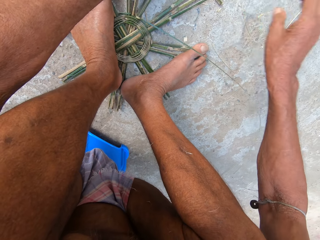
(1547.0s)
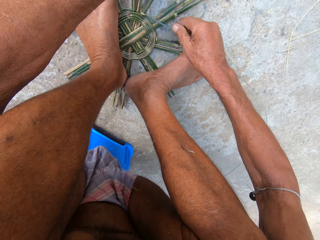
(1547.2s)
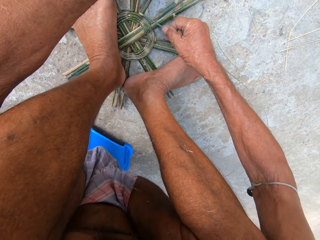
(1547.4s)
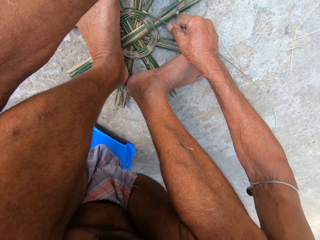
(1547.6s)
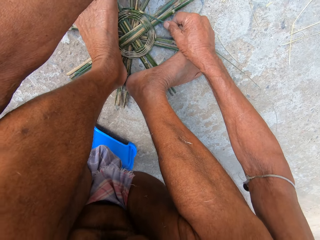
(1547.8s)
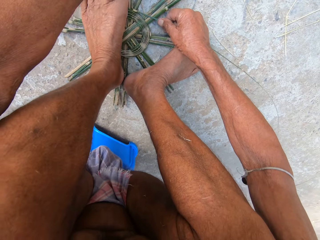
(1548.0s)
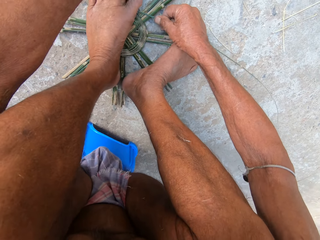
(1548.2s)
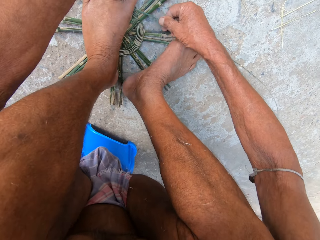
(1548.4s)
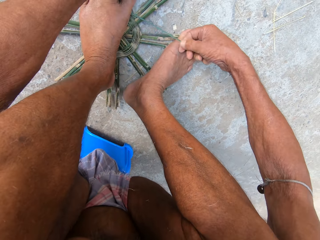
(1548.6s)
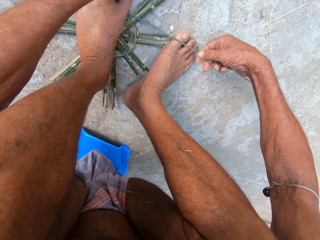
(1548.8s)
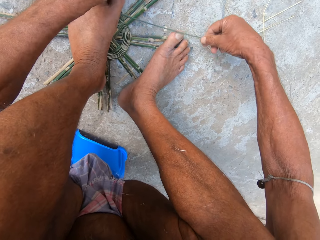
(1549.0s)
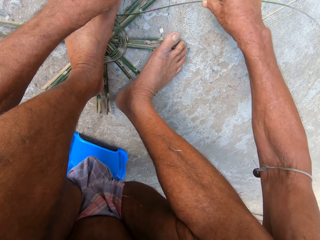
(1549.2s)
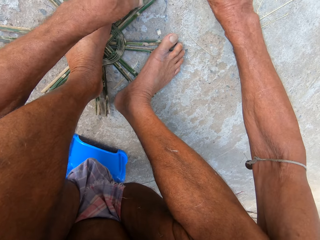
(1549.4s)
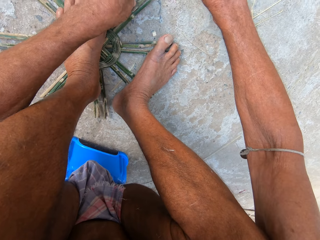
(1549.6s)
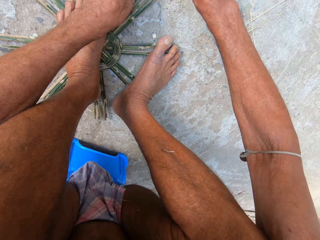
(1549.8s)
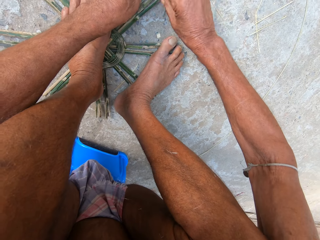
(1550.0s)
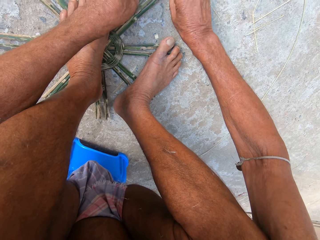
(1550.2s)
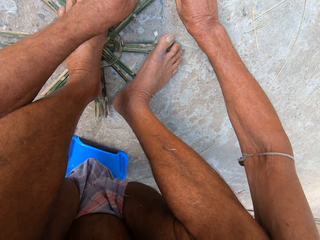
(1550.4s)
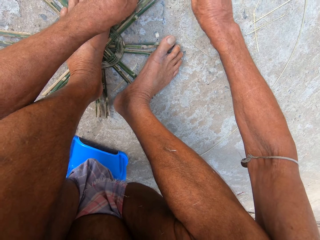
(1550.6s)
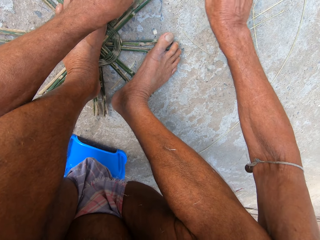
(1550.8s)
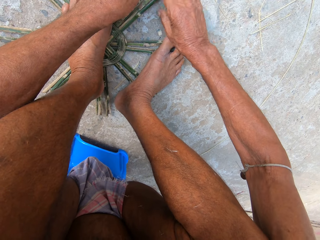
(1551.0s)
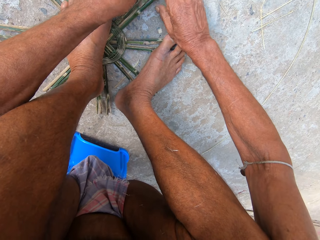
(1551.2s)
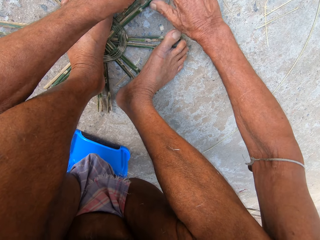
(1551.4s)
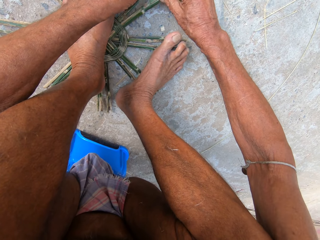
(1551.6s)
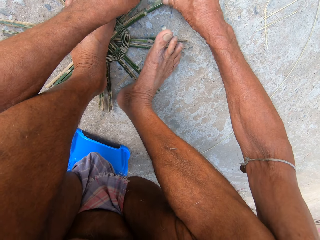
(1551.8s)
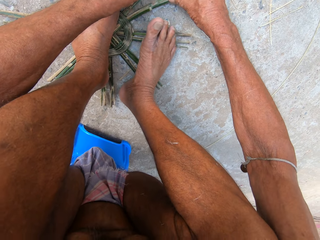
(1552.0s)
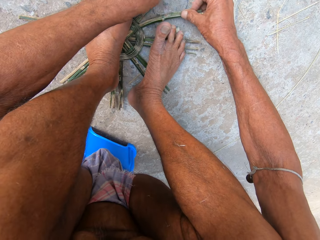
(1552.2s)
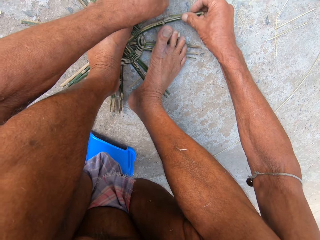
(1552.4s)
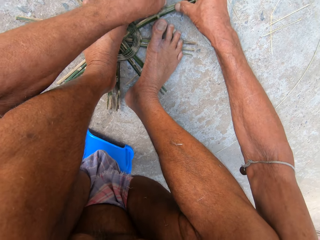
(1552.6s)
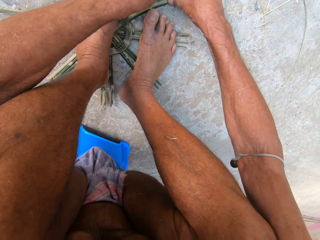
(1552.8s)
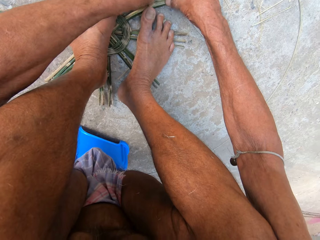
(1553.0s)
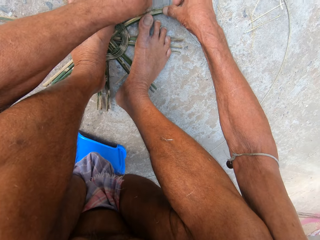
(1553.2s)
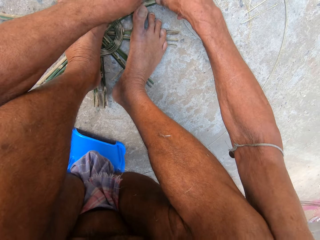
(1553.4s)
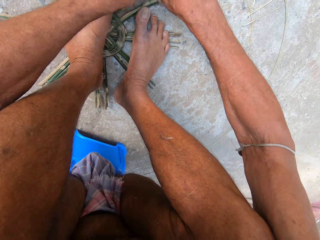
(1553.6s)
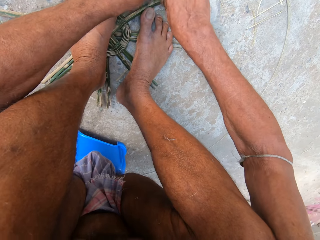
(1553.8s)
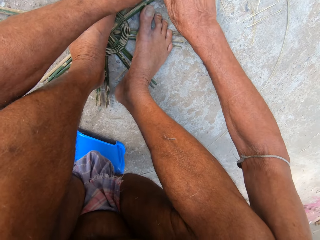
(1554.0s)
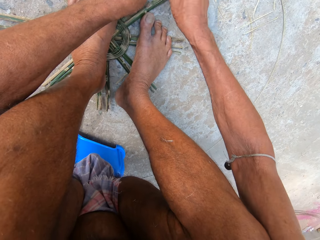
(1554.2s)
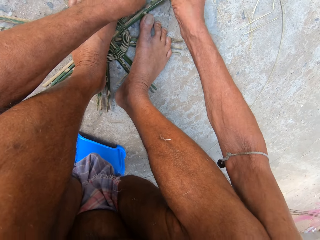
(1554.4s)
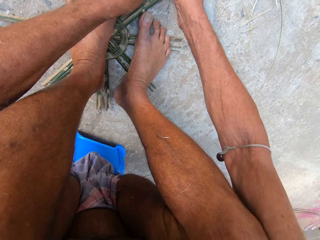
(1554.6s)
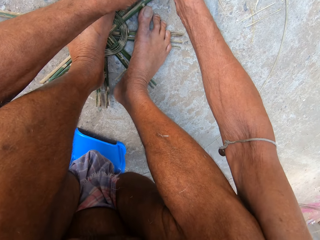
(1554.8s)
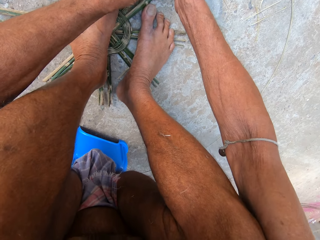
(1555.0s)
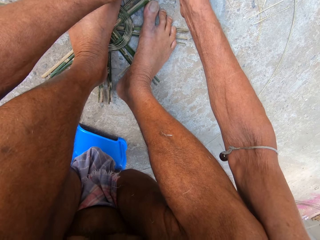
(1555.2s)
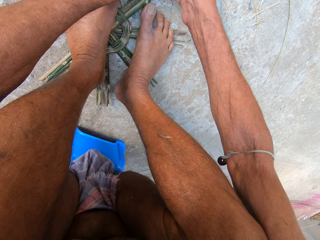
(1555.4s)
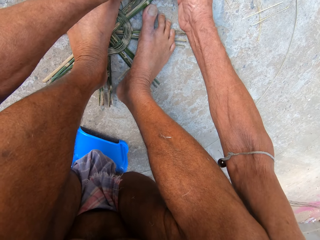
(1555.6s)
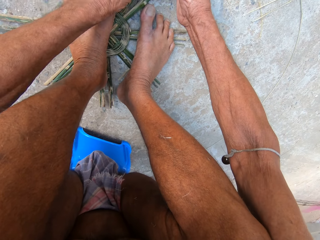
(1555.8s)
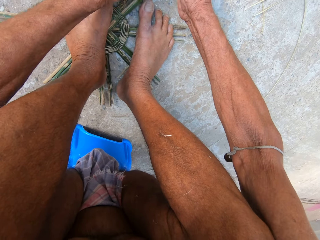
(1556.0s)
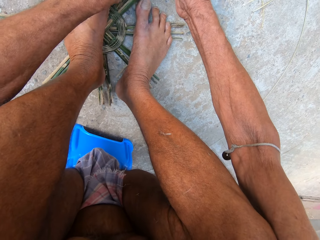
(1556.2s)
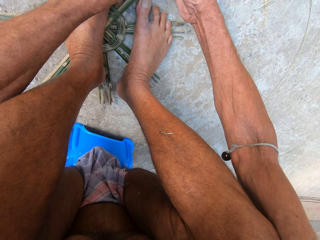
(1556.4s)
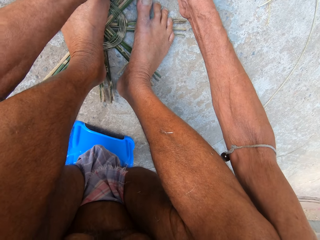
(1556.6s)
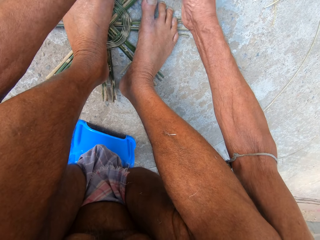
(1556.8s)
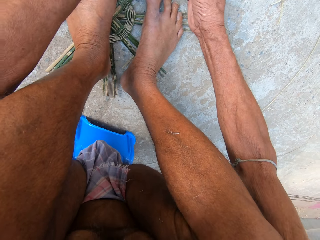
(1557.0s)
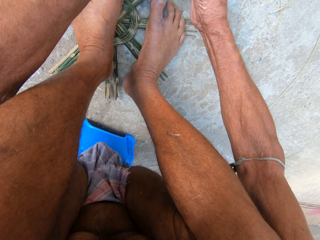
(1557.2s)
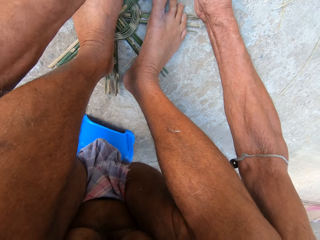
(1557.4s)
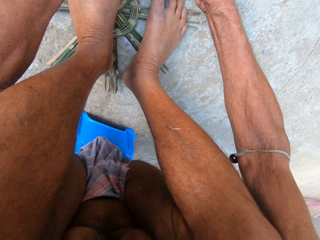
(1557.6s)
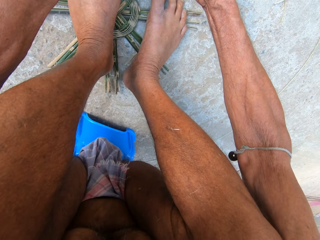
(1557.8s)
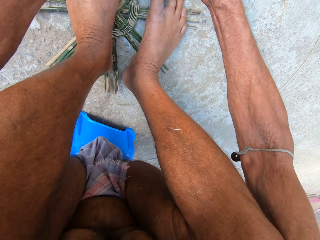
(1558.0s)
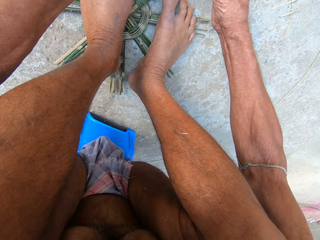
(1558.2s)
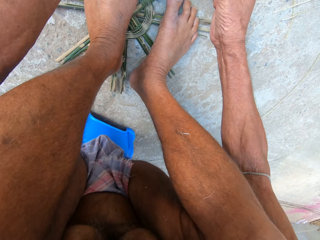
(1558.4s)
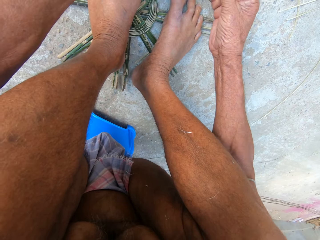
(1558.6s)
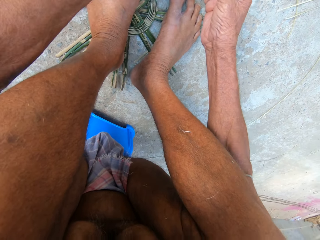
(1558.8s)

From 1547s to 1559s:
The camera wearer removes dirt from the bamboo strips with his right hand. He throws the reed on the floor. He holds the reed. He adjusts the bamboo strips on the ground with his right hand. He adjusts his left leg on the bamboo strips. He holds the reed with his left hand. He weaves the bamboo strips on the ground with both hands. He pulls the reed. He weaves something with the reed.

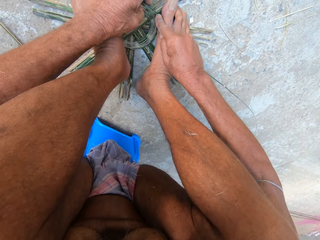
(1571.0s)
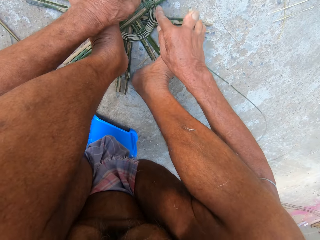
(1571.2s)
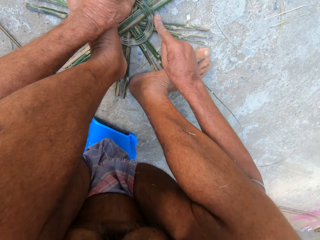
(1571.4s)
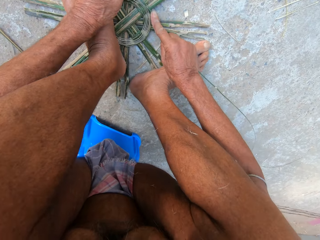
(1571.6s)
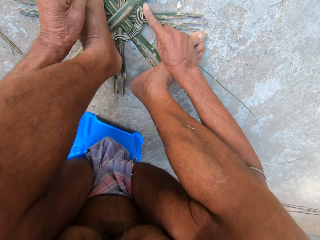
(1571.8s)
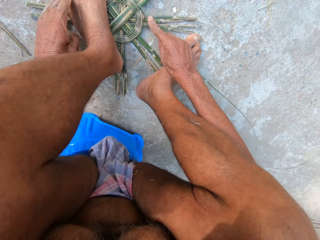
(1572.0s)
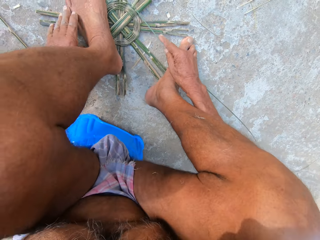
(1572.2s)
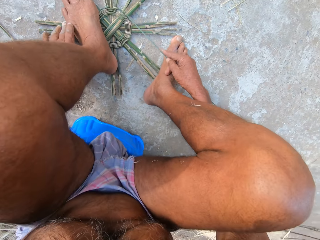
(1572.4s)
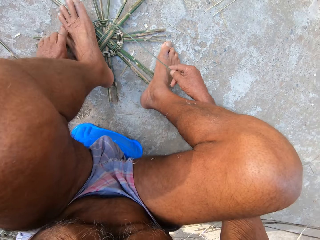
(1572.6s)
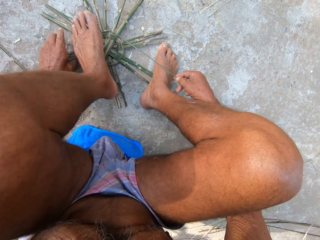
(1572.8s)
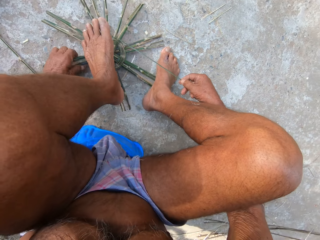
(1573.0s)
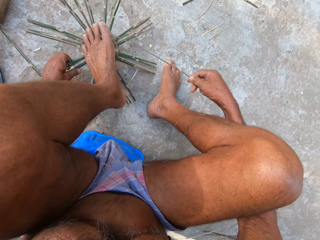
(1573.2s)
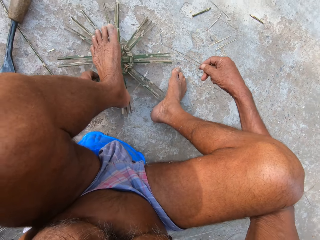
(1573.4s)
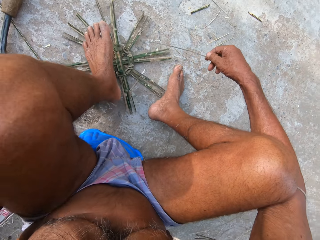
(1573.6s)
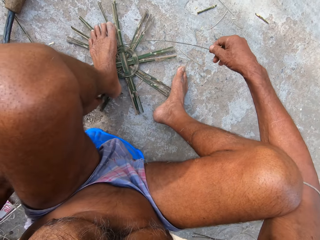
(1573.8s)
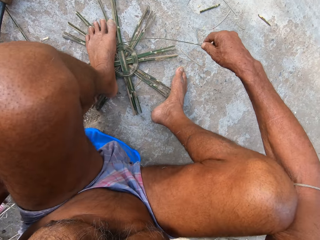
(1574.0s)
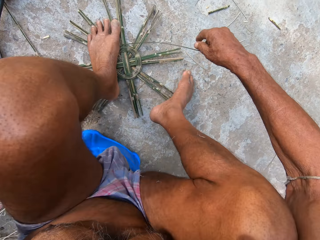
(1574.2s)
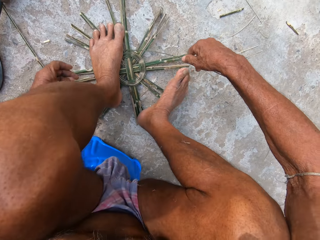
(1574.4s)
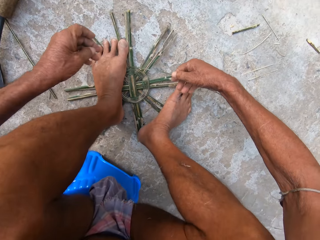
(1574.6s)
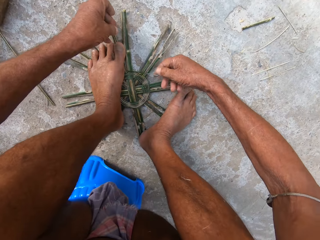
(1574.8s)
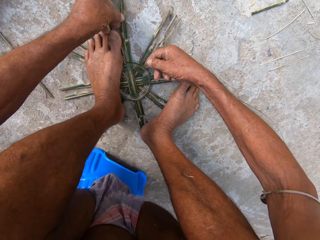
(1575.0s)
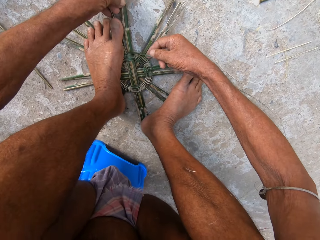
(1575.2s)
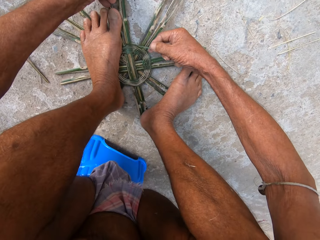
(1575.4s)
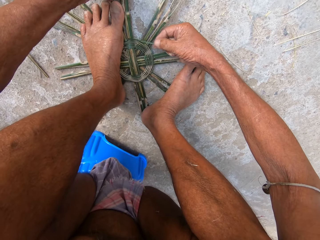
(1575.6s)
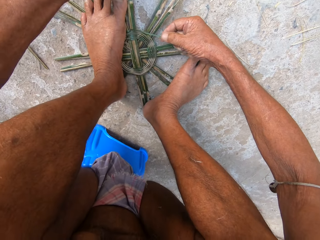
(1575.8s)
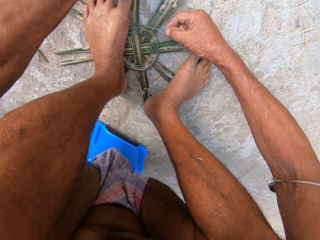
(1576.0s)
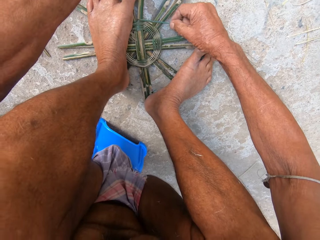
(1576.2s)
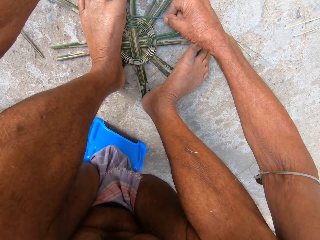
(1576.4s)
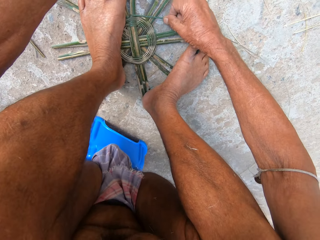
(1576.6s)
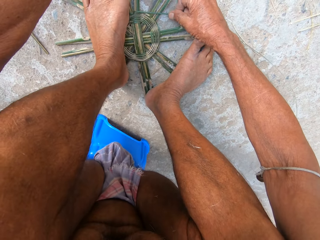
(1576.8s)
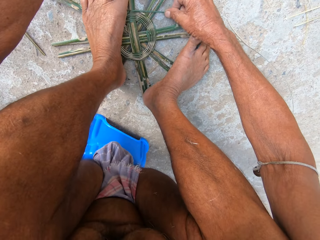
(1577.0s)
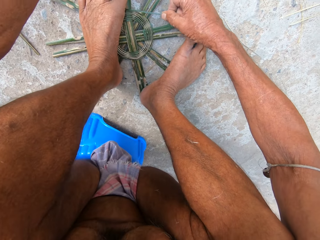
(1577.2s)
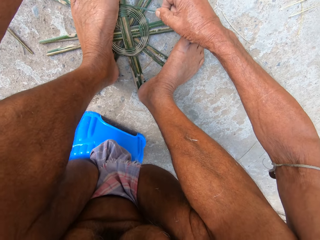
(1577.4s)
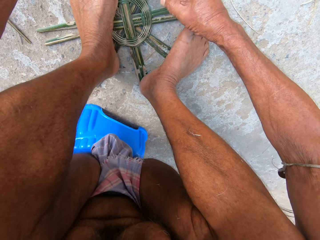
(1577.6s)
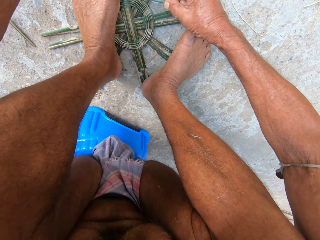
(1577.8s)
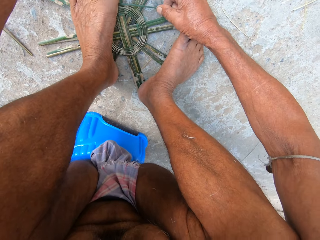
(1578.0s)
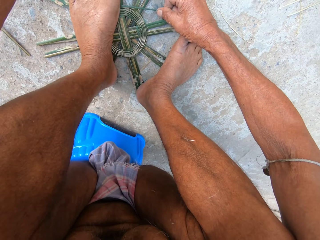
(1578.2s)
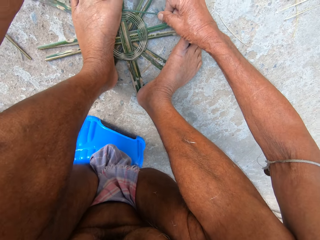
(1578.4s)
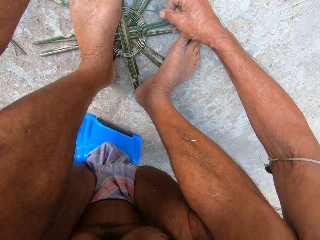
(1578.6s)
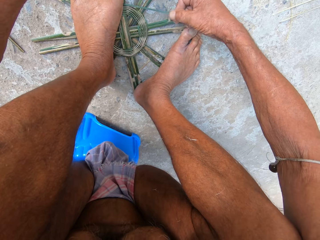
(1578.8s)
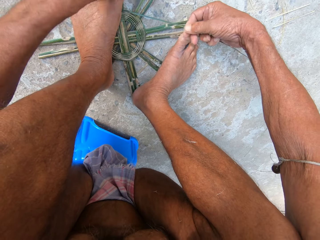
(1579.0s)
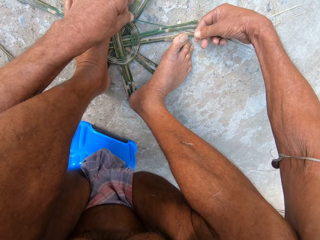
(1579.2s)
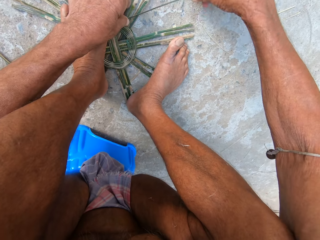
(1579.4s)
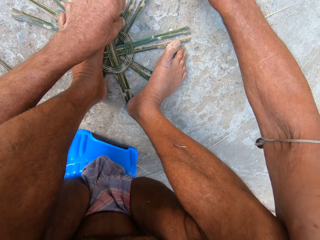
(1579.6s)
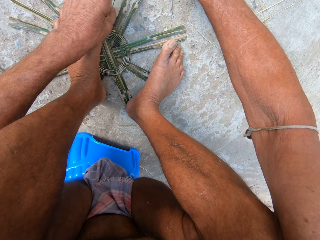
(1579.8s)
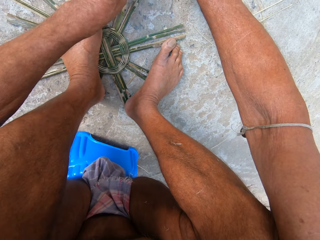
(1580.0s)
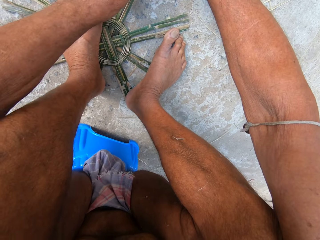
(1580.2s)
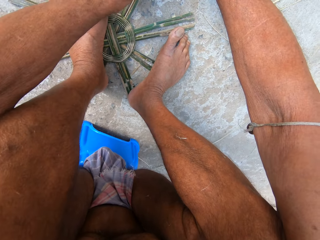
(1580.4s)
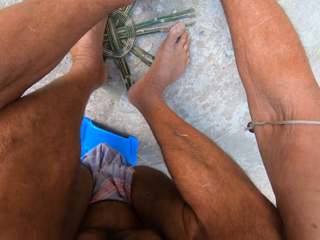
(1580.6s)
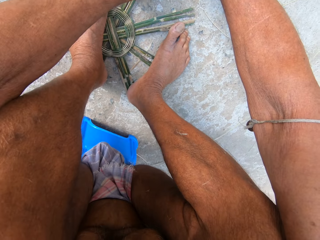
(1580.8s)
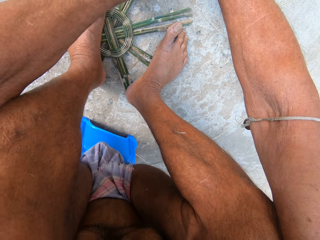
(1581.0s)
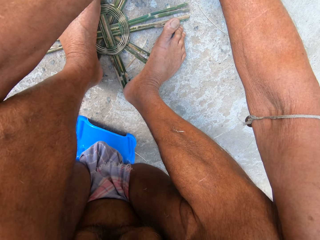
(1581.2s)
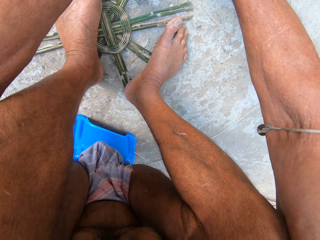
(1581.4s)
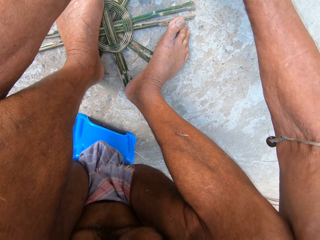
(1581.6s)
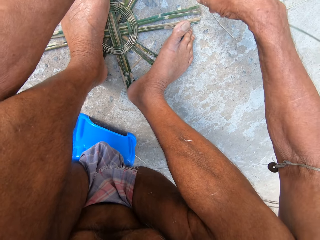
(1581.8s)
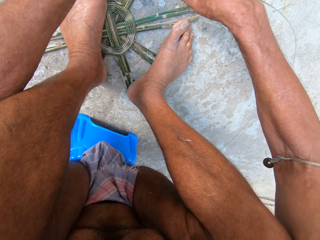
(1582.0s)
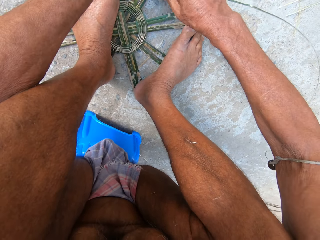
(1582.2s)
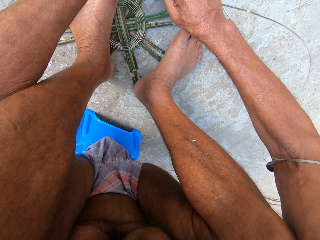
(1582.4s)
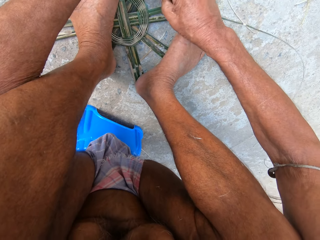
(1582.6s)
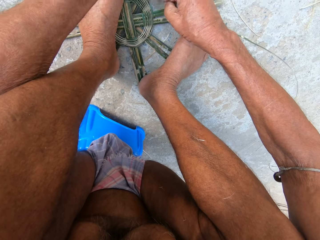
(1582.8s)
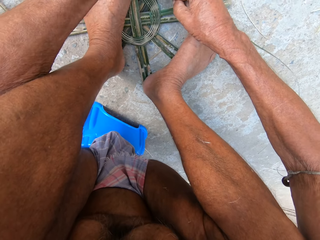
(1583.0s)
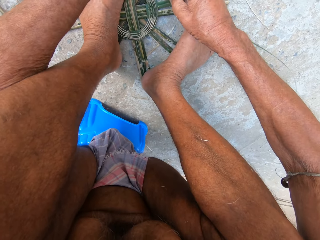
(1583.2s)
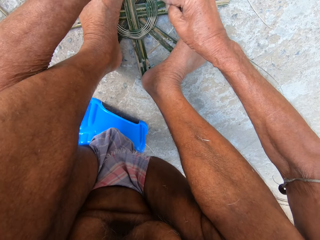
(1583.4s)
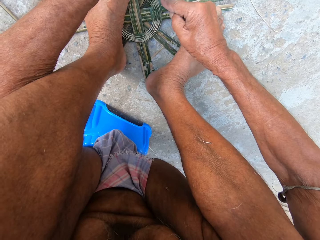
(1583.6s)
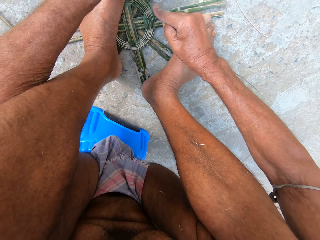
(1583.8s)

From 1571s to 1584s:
The camera wearer moves the legs. He lifts his left leg from the bamboo strips on the ground. He rotates something. He adjusts the bamboo strips on the ground with his left hand. He places his left leg on the bamboo strips. He places his right leg on the bamboo strips. He weaves the bamboo strips on the ground with both hands. He adjusts the reed. He weaves something with the reed.
